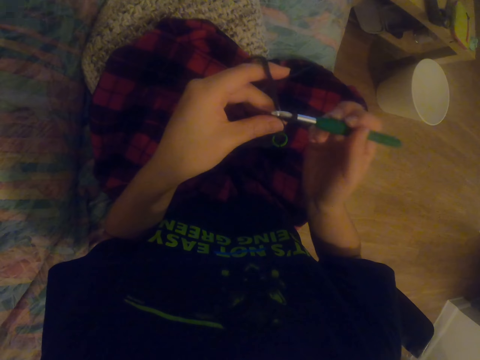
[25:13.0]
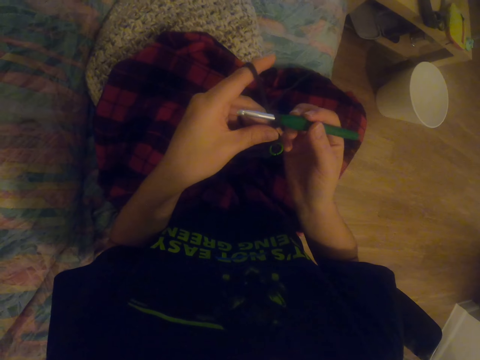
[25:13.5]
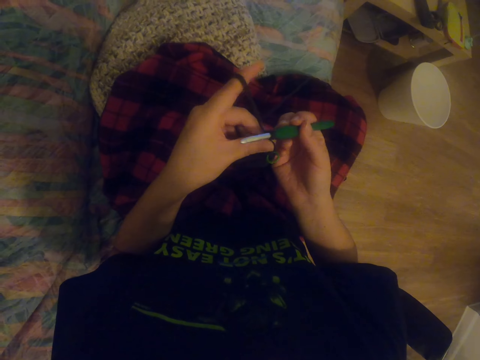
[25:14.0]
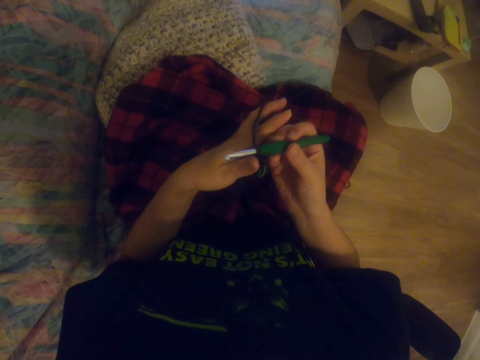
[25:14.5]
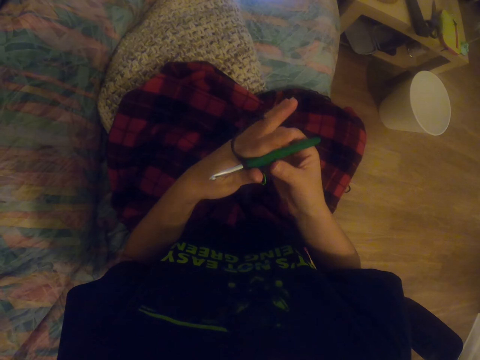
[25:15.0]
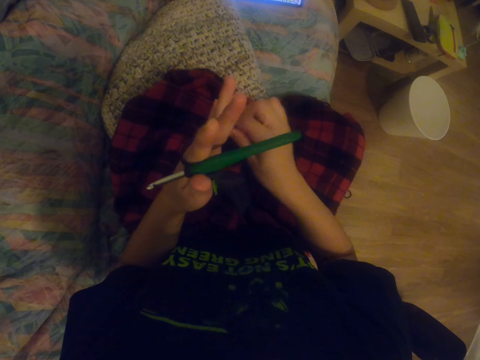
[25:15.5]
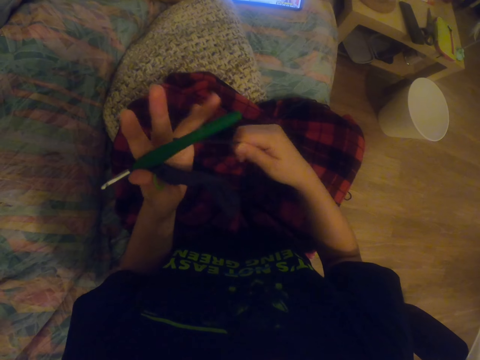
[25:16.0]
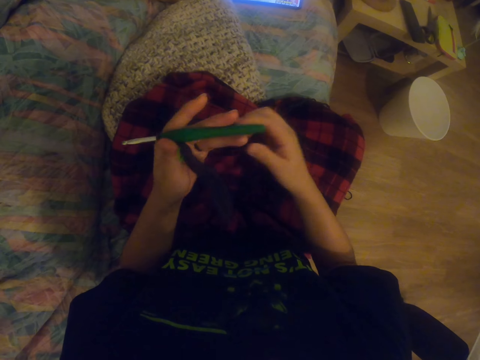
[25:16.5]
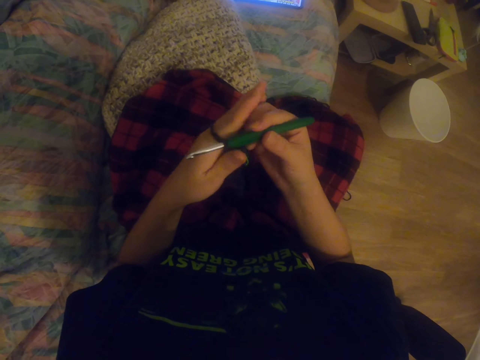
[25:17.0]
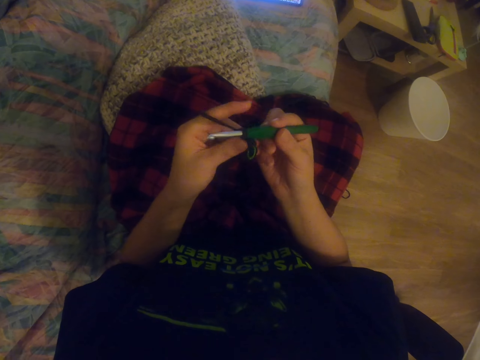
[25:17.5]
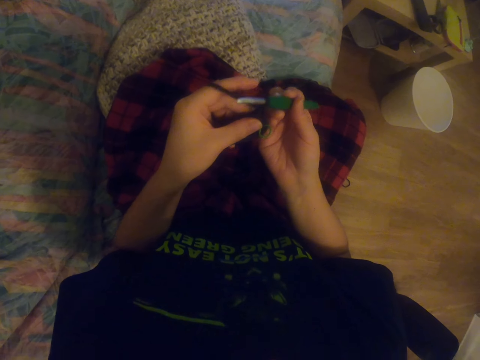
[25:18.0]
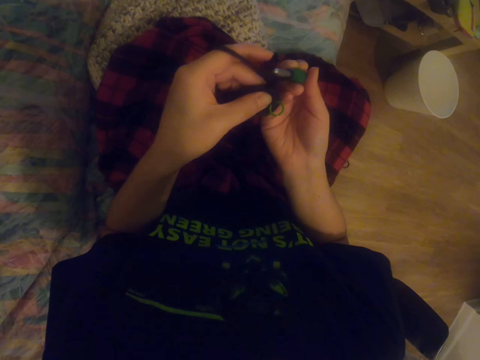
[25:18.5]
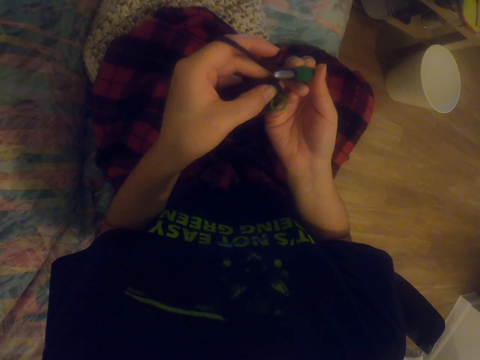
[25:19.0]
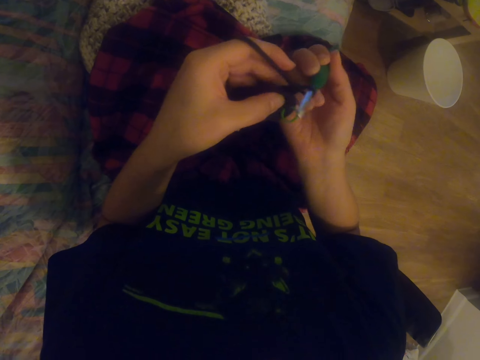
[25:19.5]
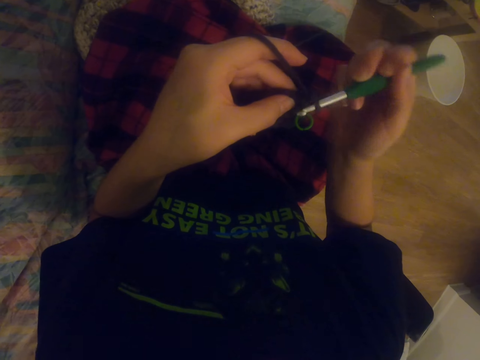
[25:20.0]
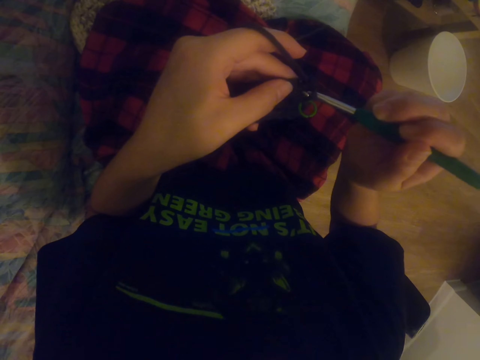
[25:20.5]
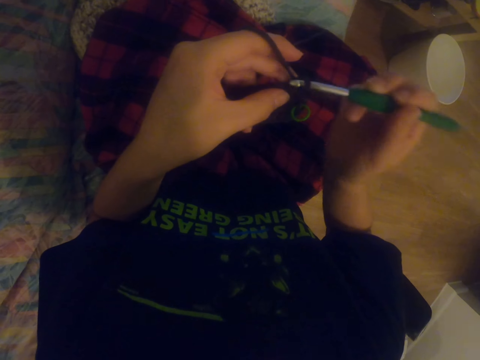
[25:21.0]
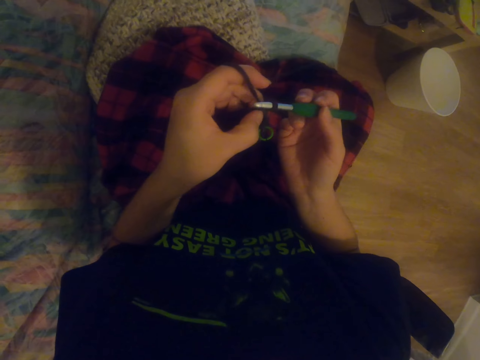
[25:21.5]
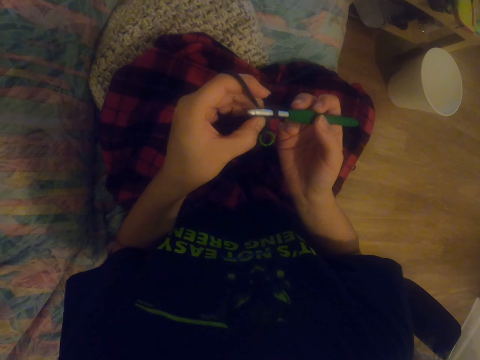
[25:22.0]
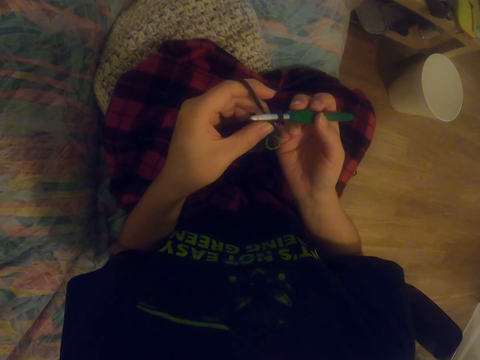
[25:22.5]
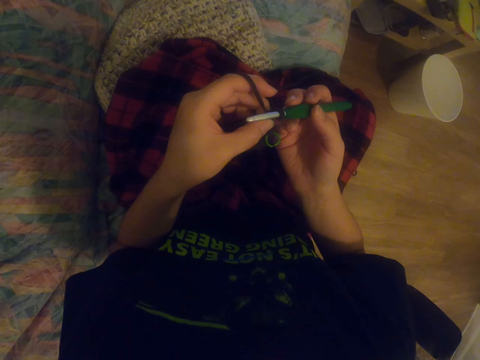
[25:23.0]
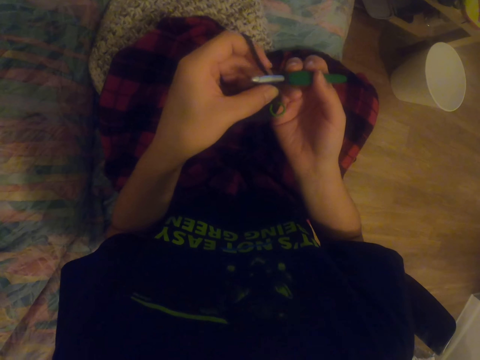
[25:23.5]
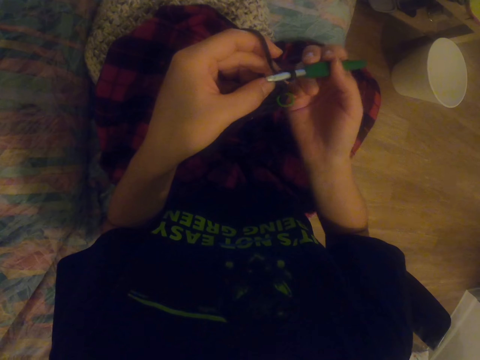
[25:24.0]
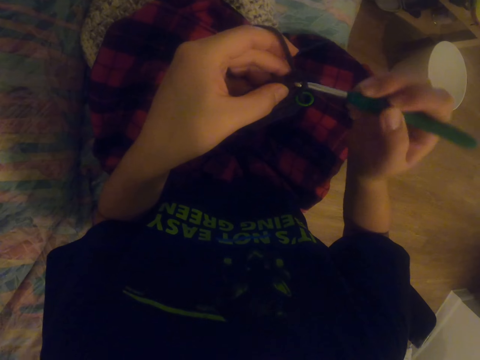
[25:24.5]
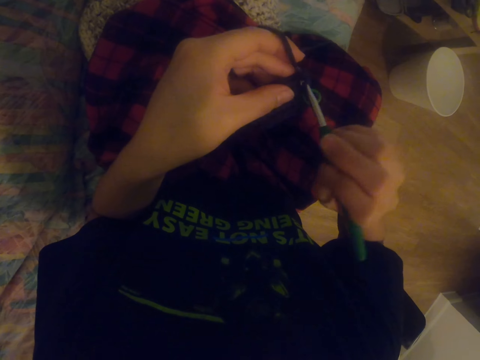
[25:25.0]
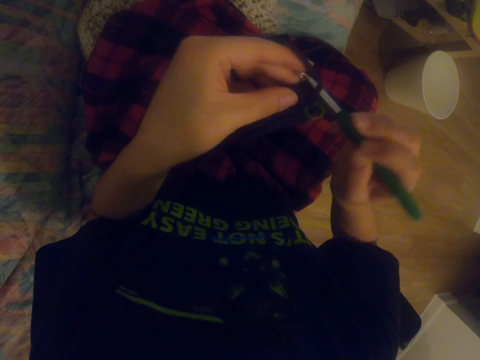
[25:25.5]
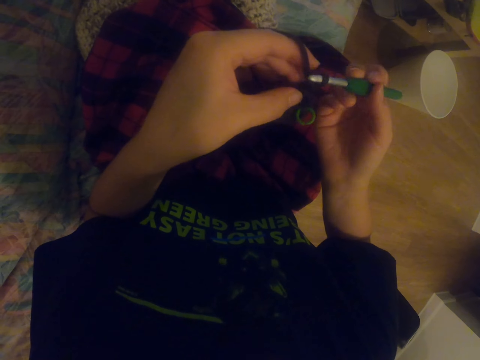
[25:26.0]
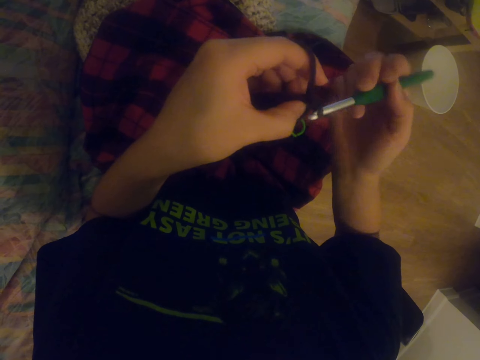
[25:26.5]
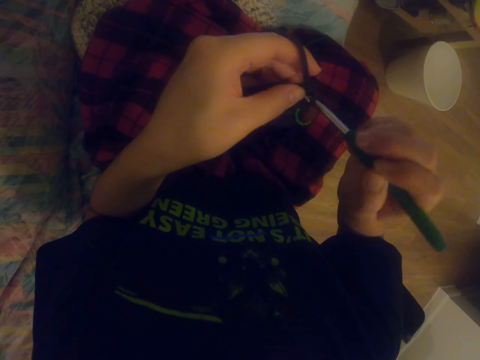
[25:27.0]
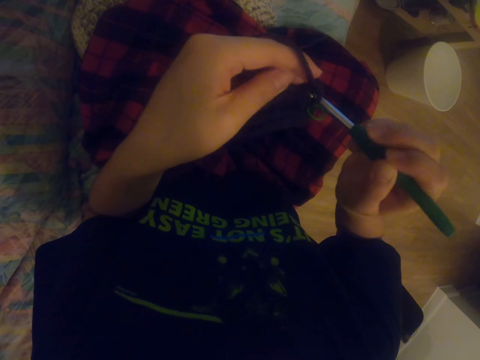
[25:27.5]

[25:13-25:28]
The camera wearer looks around. They knit a sock with the knitting needle. They pull the knitting wool. They knit the sock with the knitting needle. They knit the sock with the knitting needle again. They look around. They knit the sock with the knitting needle.

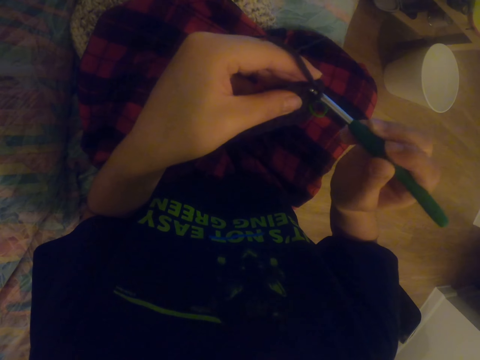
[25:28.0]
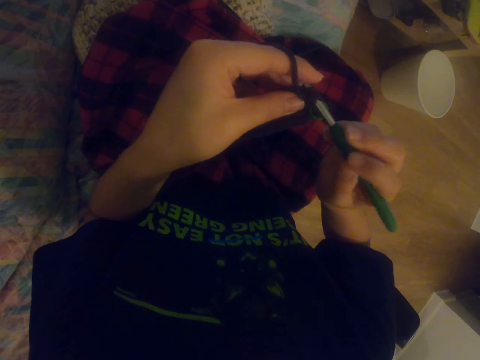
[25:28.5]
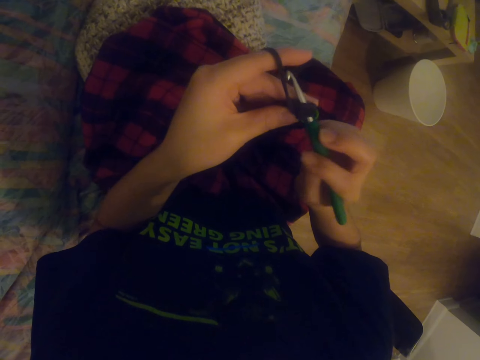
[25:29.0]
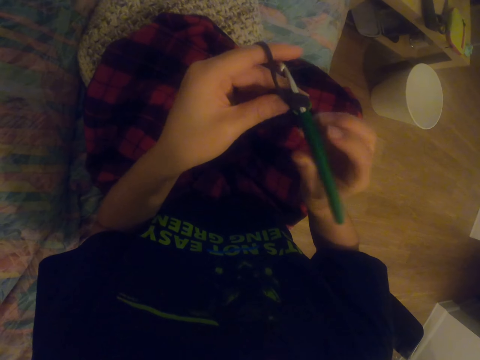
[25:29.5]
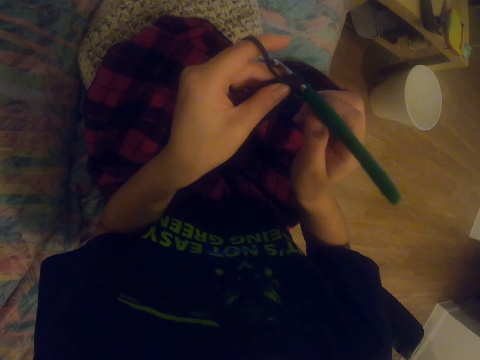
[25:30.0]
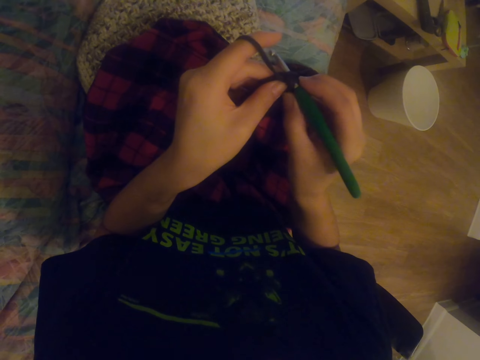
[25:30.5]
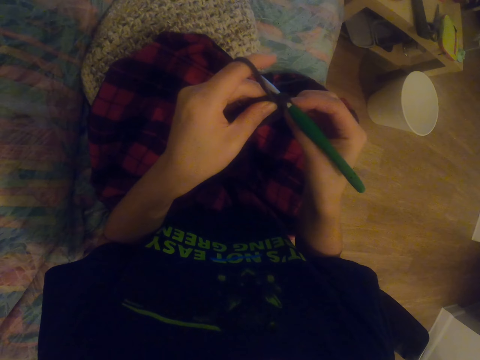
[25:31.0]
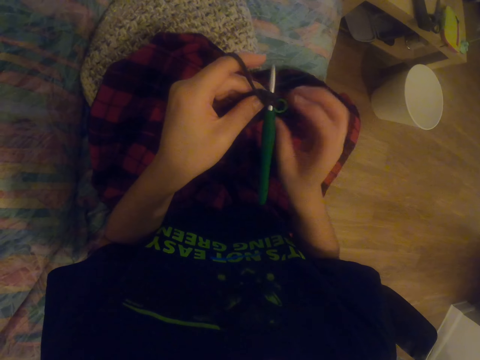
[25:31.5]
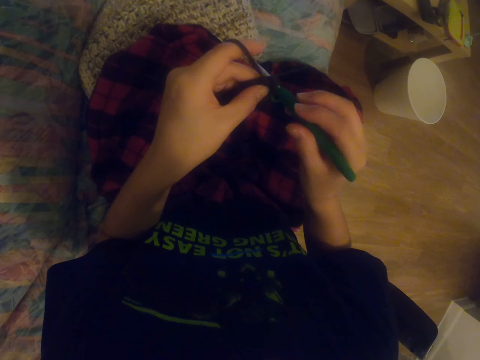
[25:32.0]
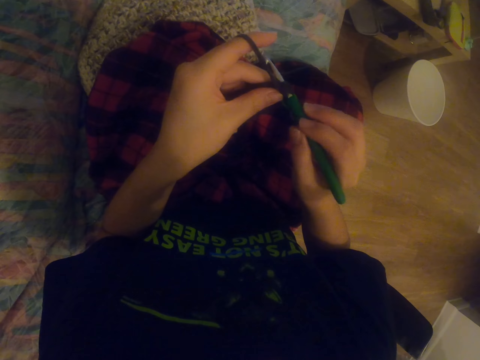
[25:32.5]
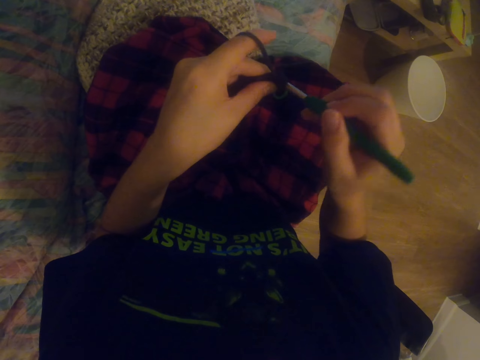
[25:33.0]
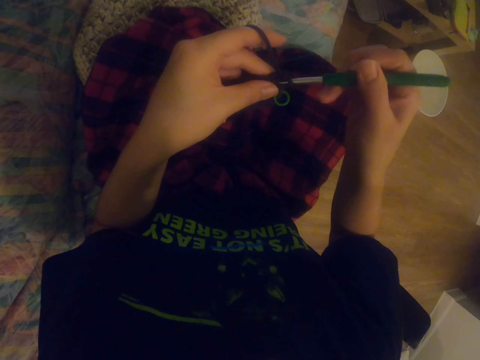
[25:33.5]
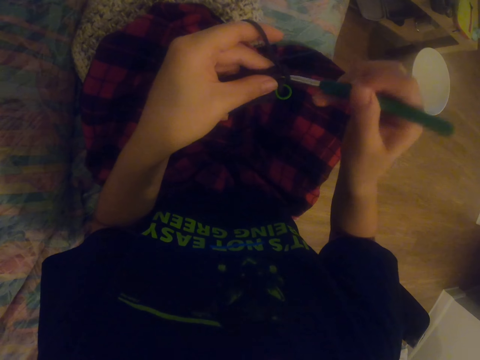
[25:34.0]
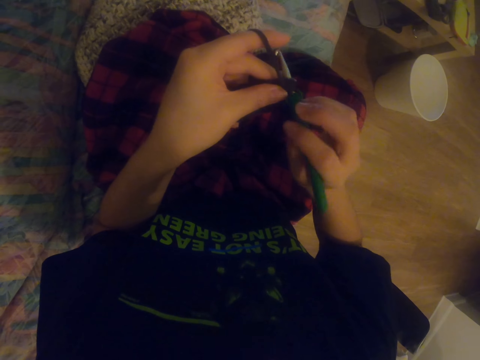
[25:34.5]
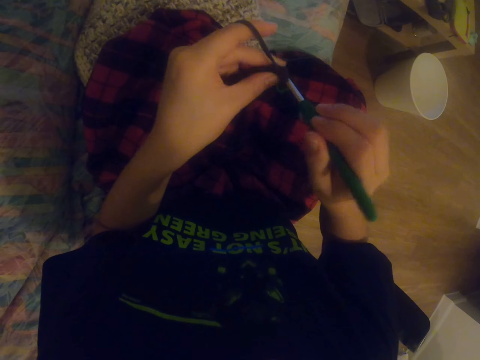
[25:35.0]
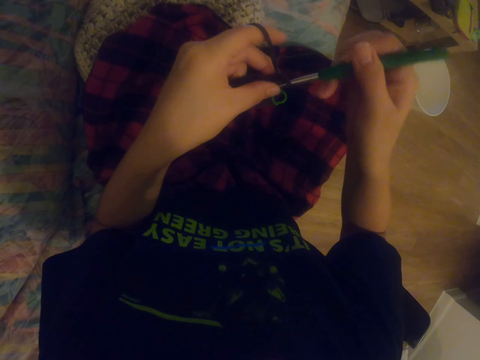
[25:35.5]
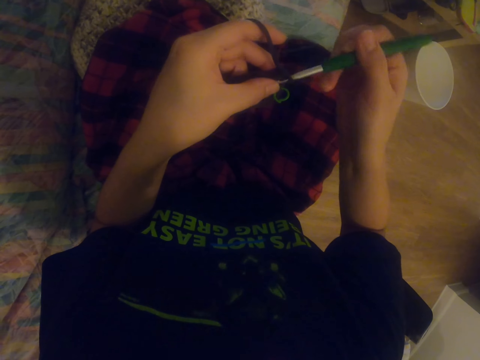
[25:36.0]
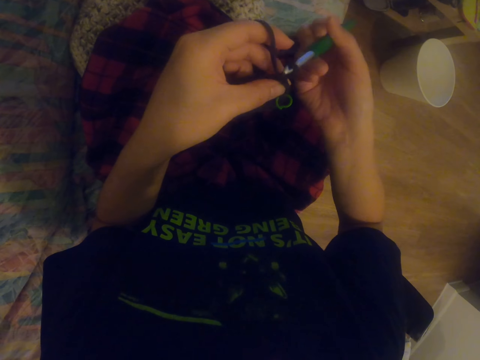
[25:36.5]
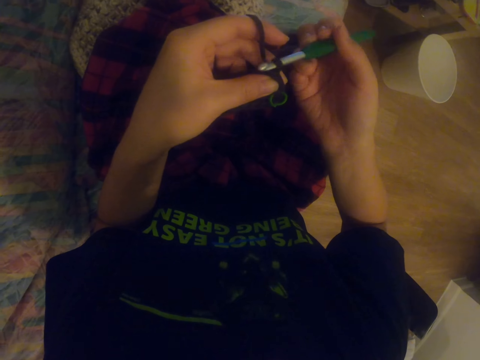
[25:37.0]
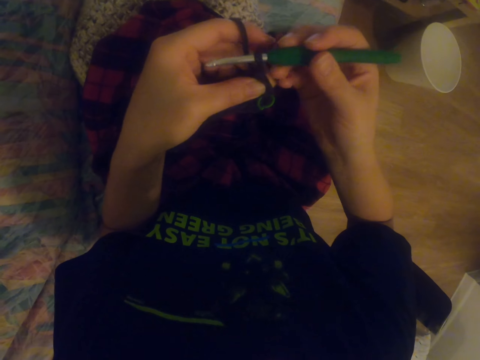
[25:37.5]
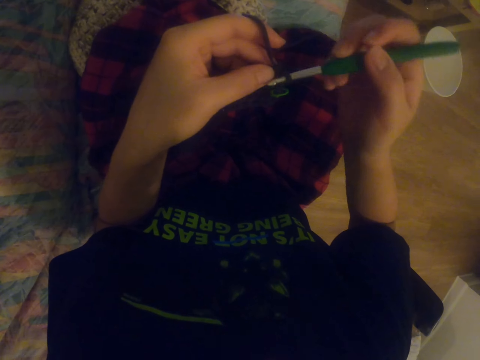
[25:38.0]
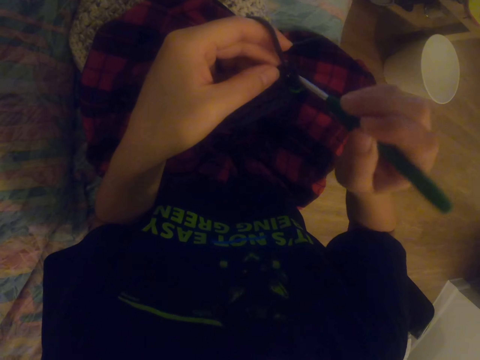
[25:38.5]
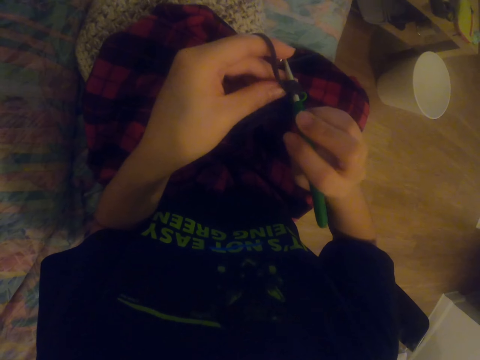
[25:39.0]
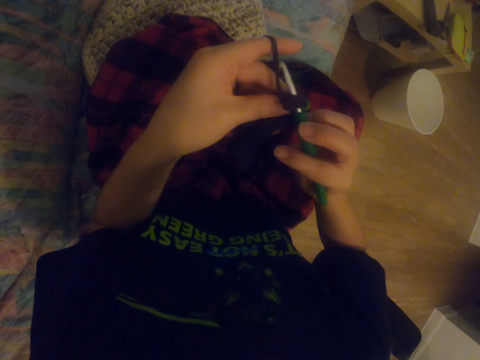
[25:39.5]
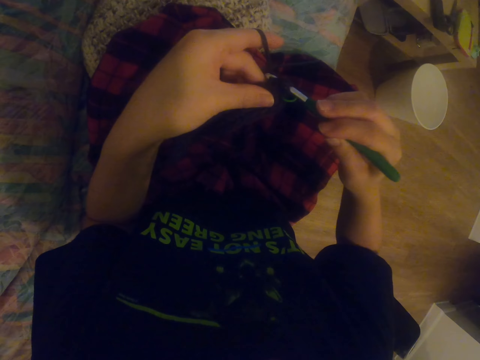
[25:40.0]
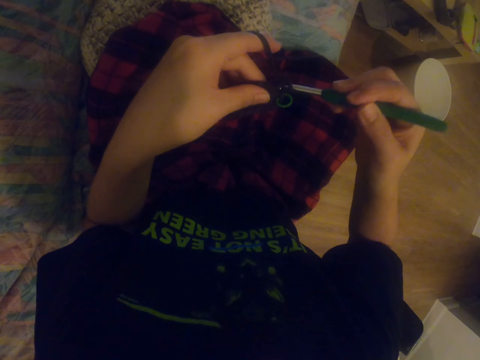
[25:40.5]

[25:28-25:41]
The camera wearer knits a sock with the knitting needle. They hold the sock. They knit the sock with the knitting needle.
